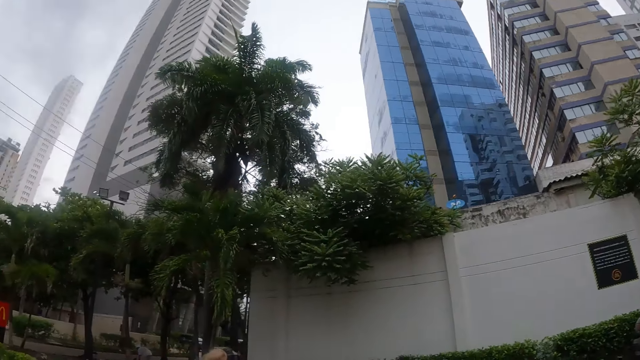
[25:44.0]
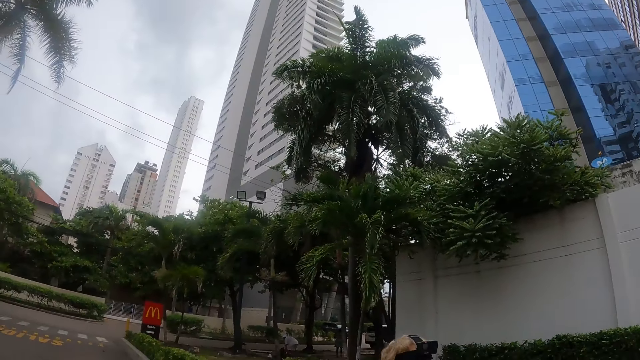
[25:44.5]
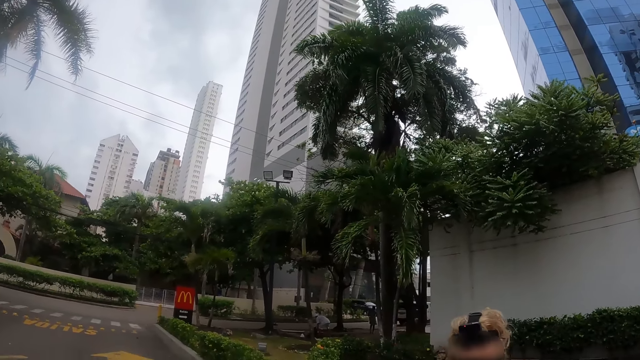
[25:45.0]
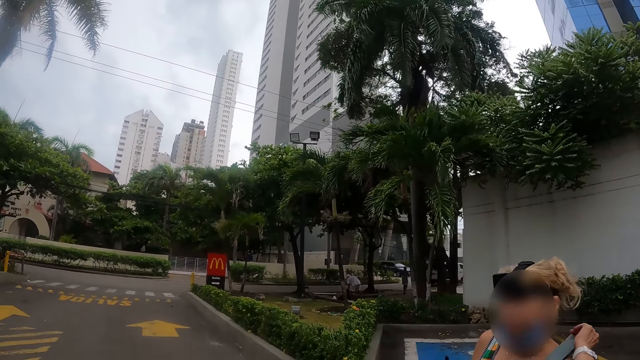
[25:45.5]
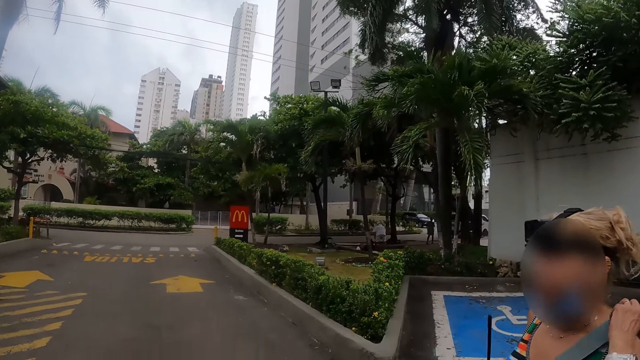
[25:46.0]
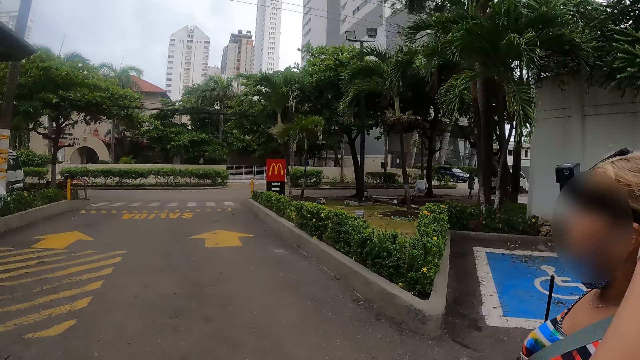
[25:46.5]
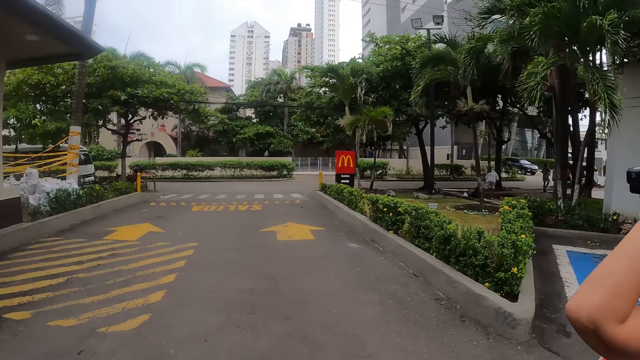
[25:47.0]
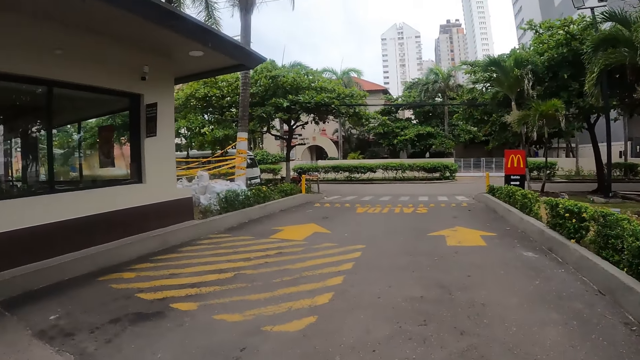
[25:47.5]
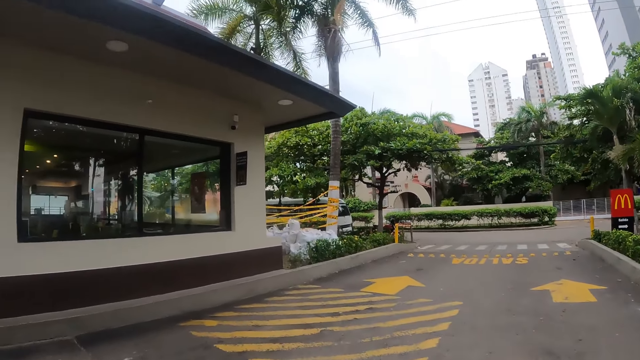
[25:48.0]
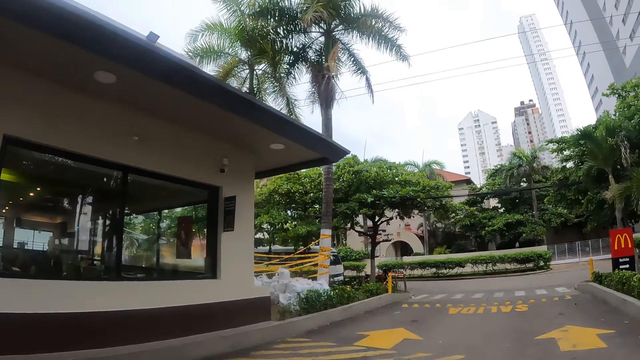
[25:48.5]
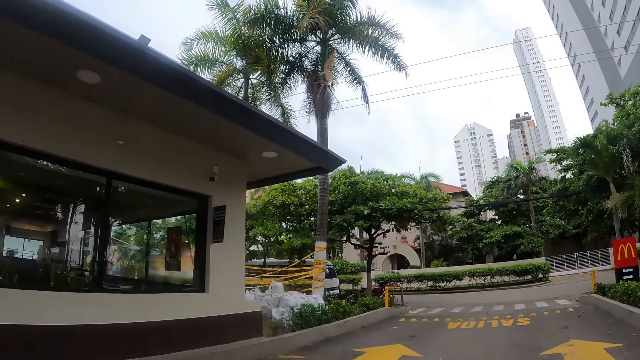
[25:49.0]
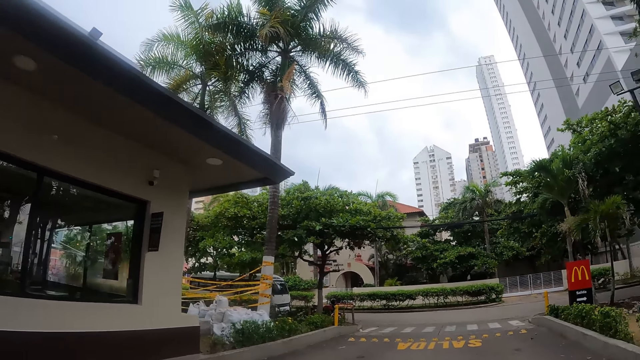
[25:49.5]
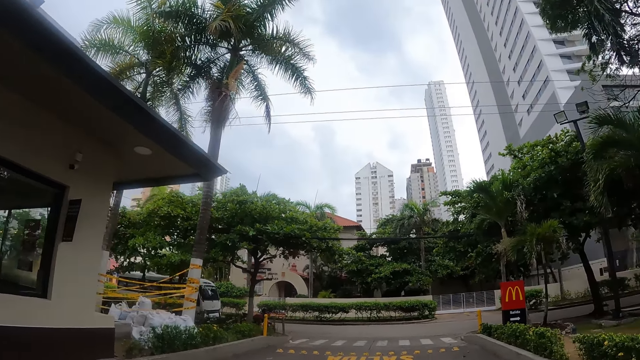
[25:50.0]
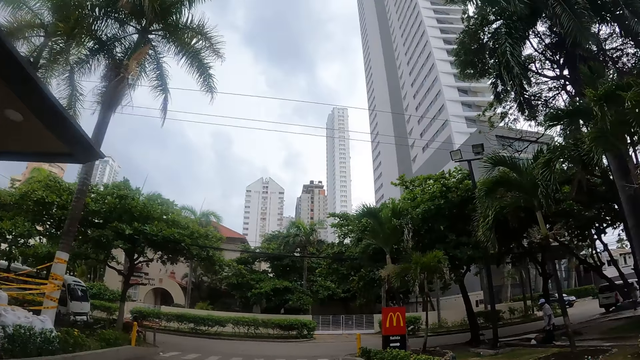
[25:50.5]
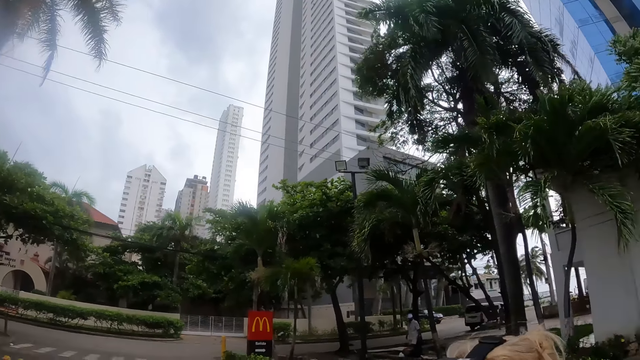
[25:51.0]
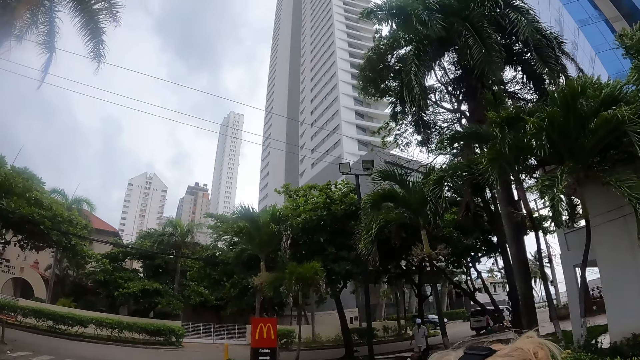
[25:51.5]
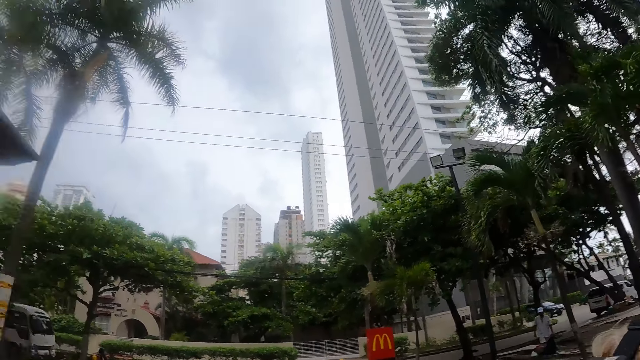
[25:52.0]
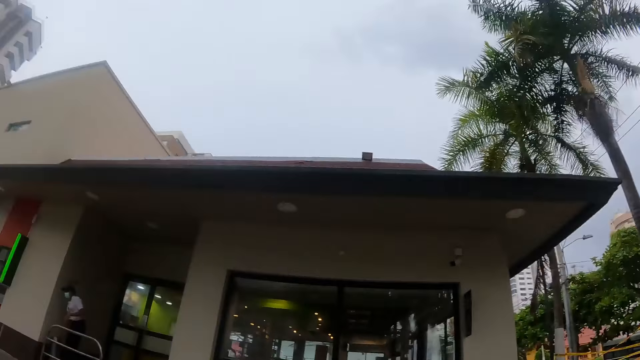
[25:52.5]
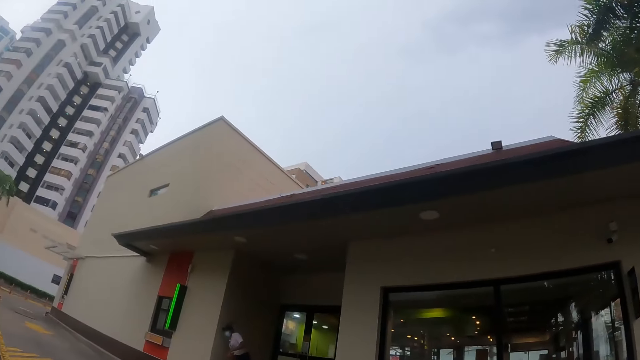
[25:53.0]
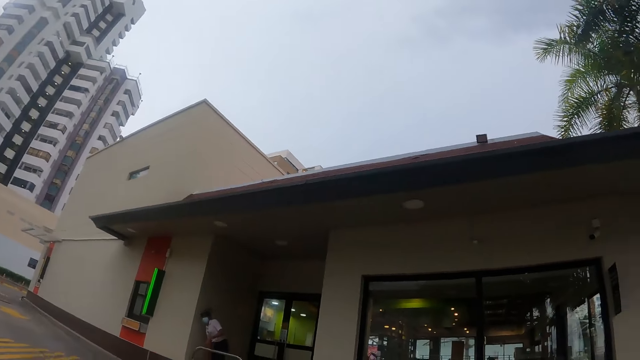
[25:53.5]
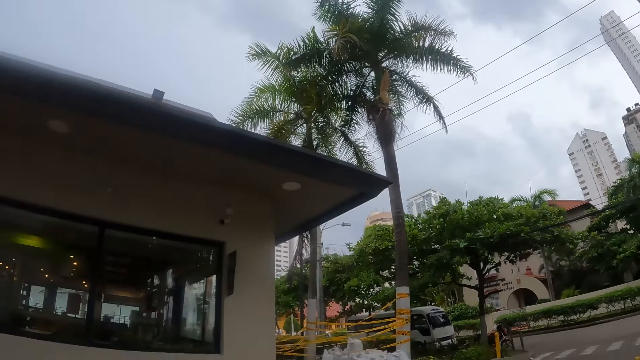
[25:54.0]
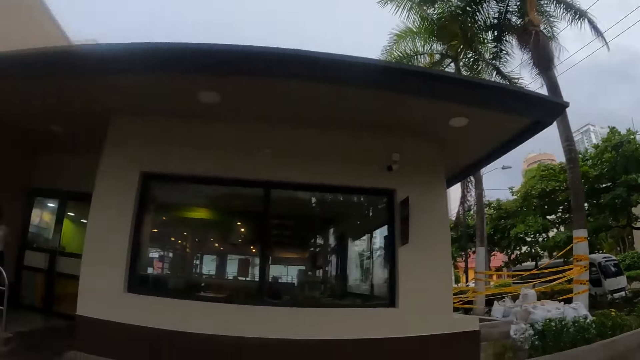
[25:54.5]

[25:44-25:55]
The camera wearer walks around.

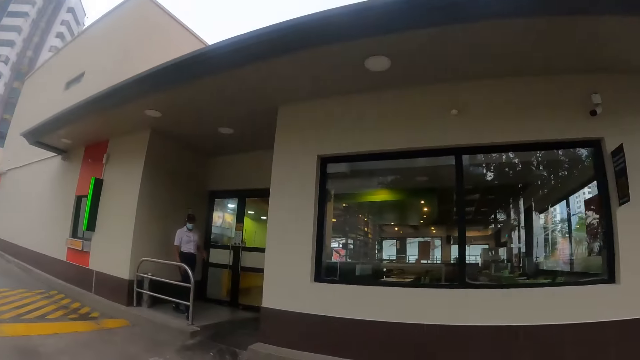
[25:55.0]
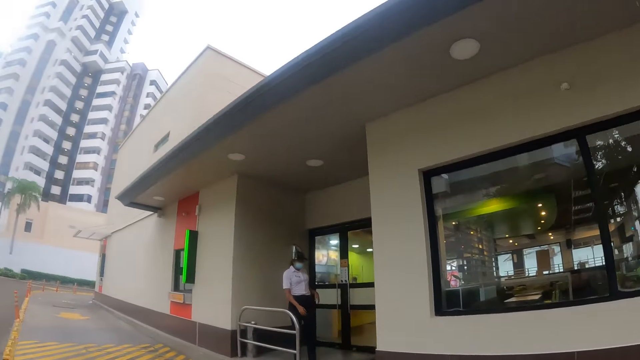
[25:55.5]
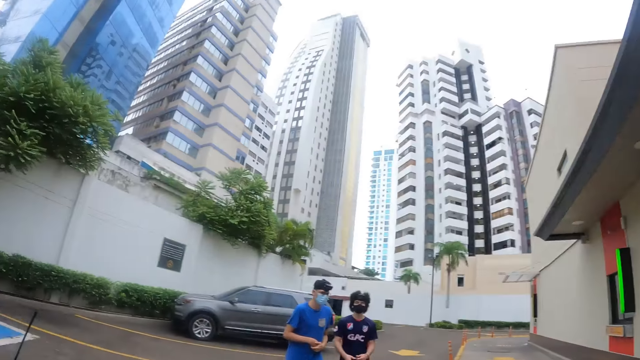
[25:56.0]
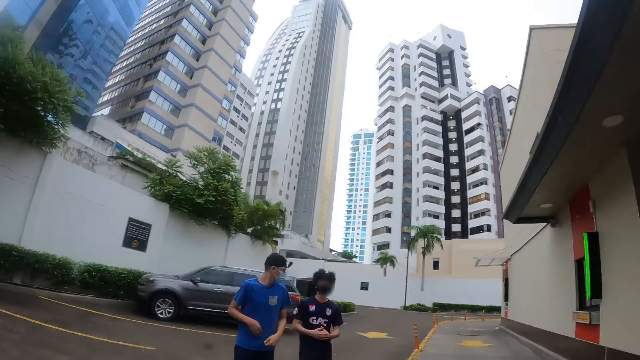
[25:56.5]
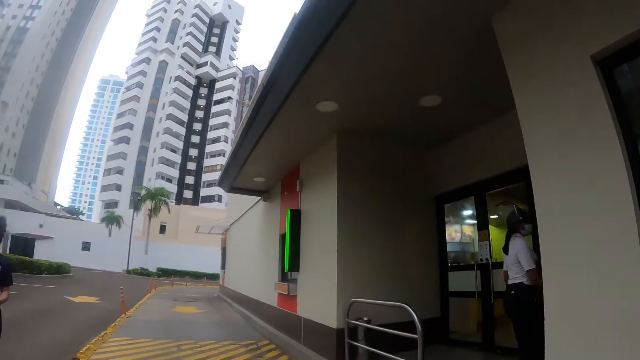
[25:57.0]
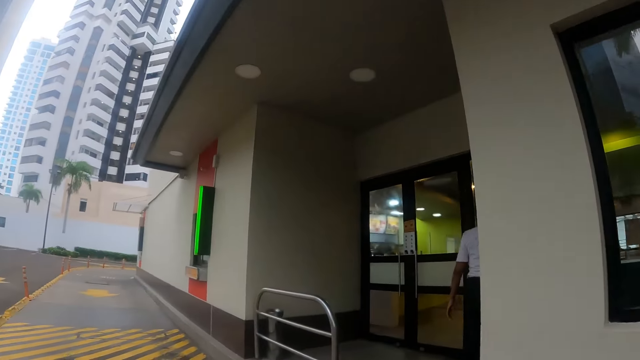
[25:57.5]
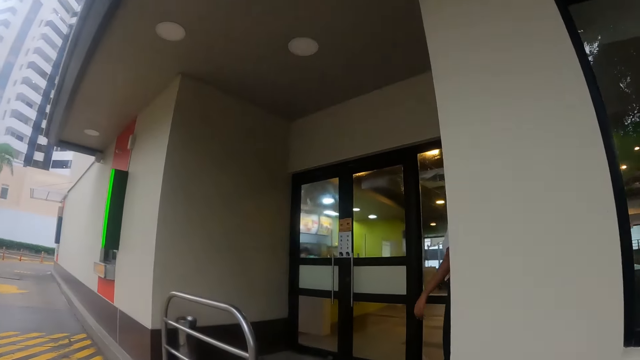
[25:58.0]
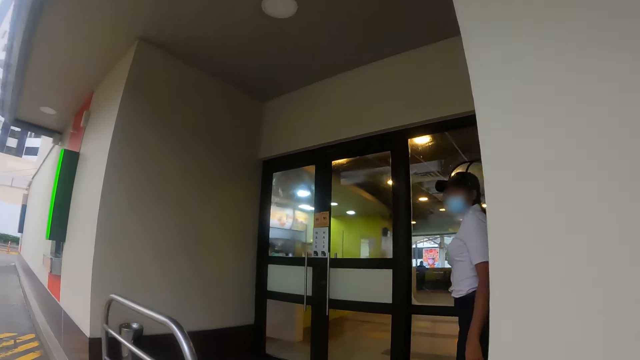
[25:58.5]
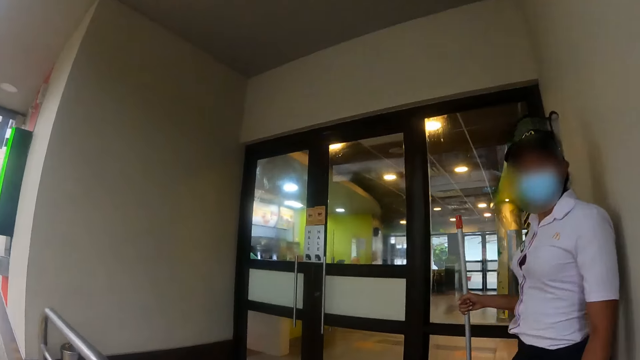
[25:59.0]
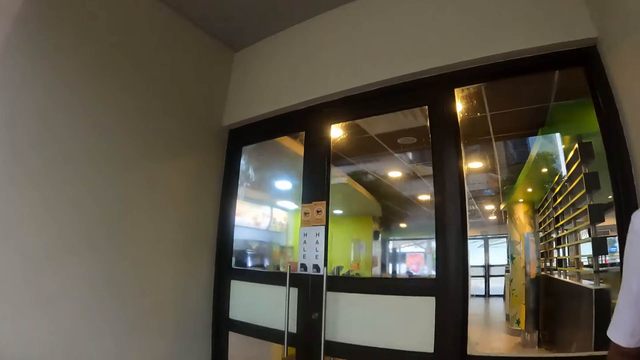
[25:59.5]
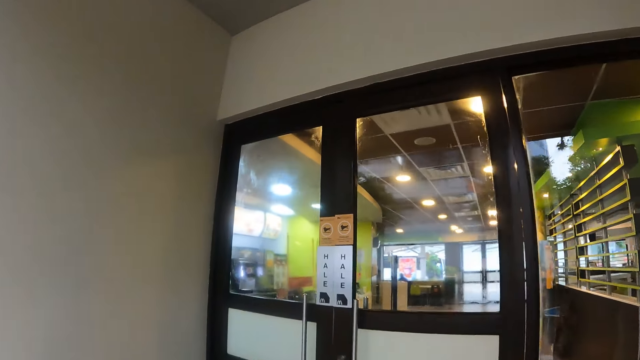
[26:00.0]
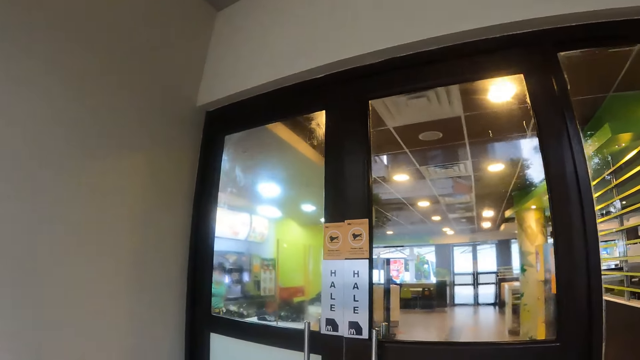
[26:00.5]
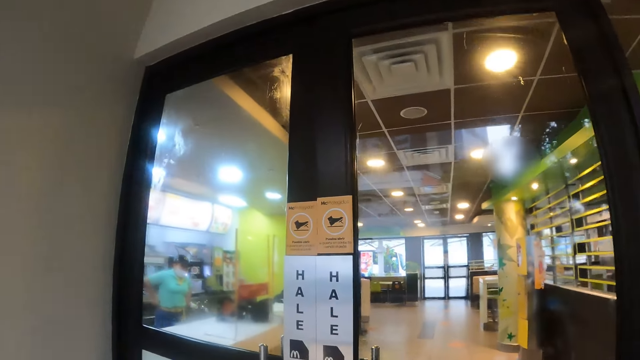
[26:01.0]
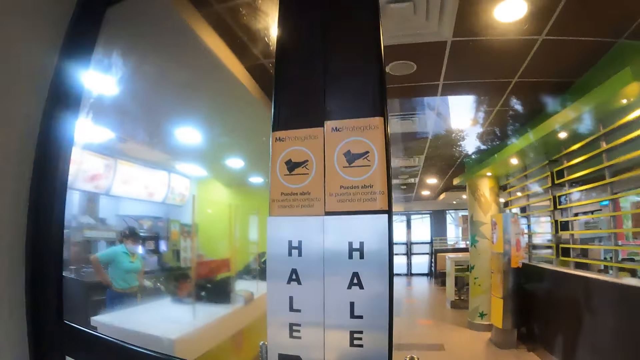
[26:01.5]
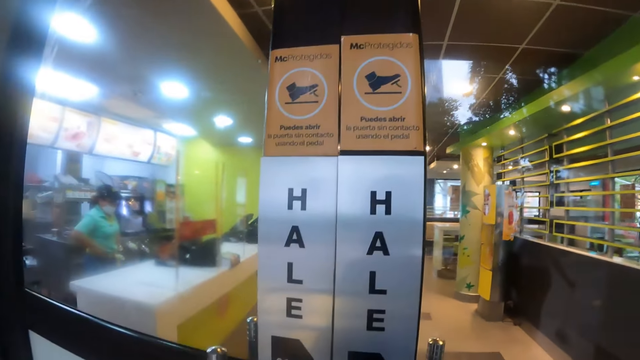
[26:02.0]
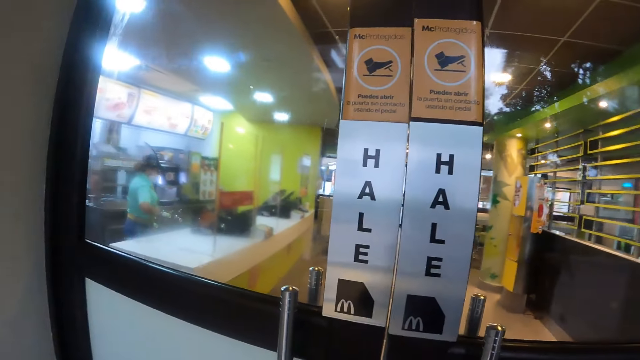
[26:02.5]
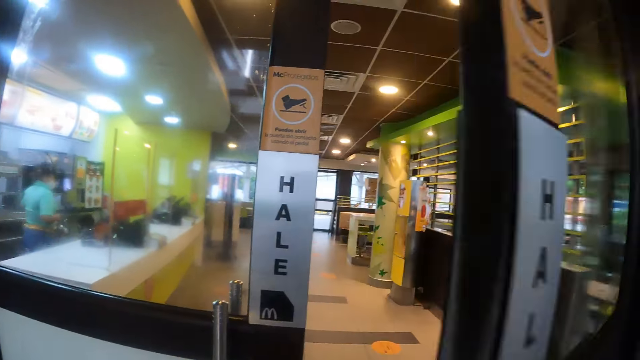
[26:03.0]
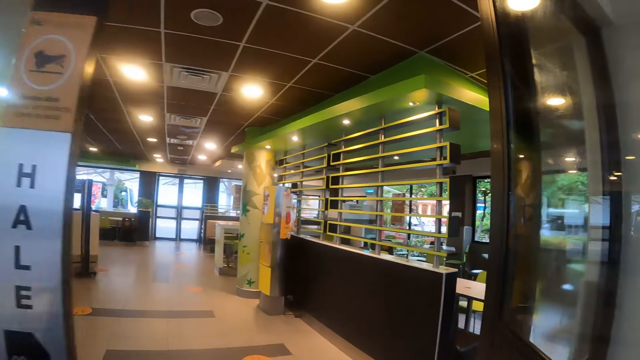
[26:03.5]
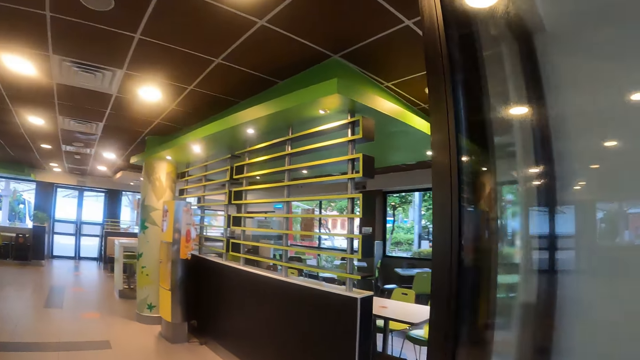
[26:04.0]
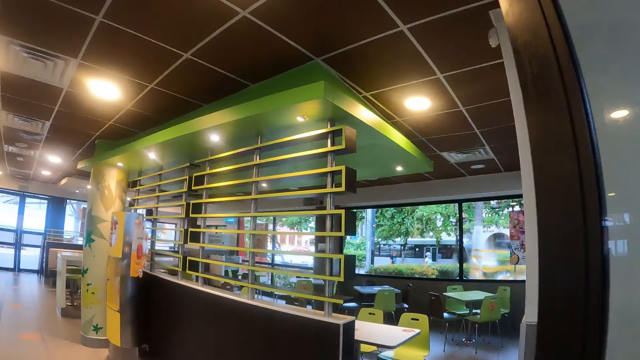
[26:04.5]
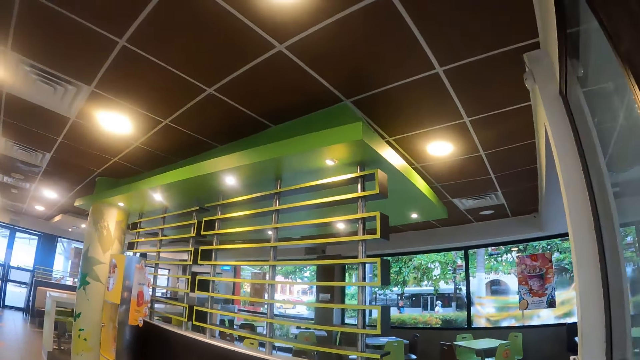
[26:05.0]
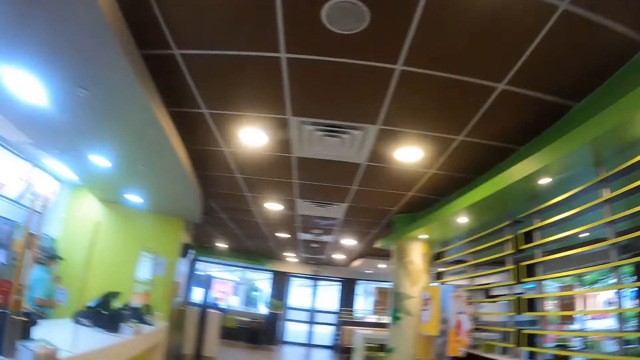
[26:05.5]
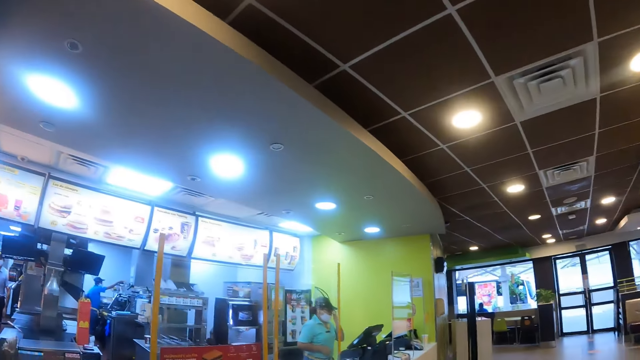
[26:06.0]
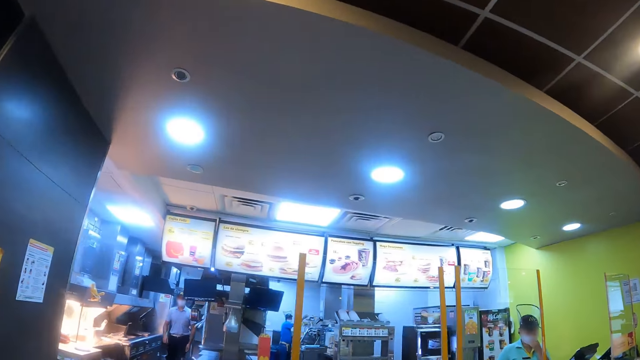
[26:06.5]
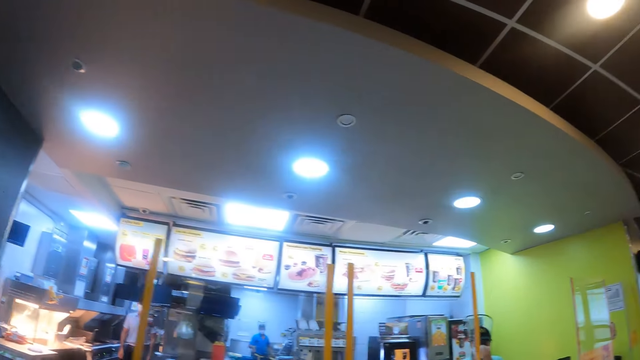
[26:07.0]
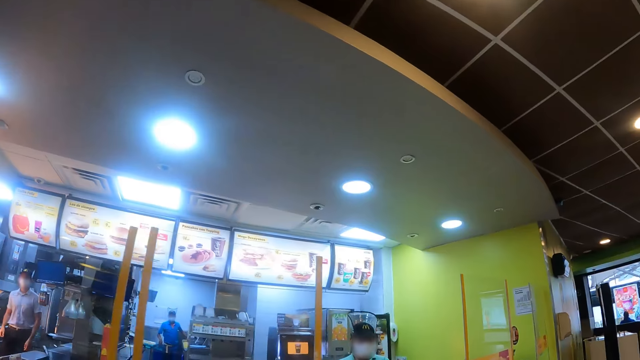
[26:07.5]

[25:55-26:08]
The camera wearer walks towards a building. They walk past a woman. They open the door. They walk around. They walk into the building. They look around.
